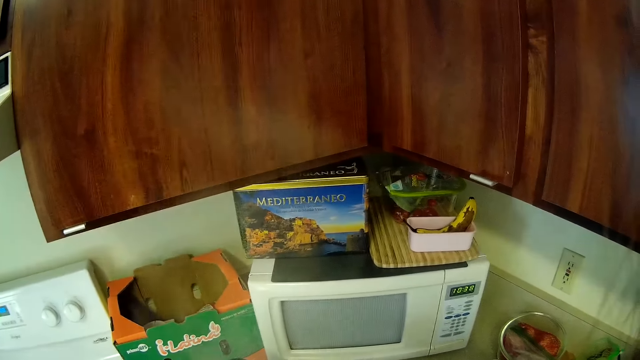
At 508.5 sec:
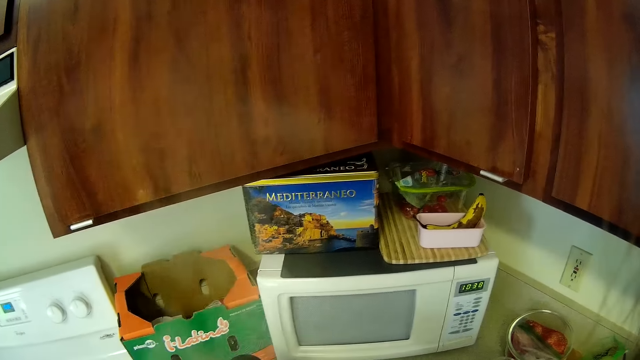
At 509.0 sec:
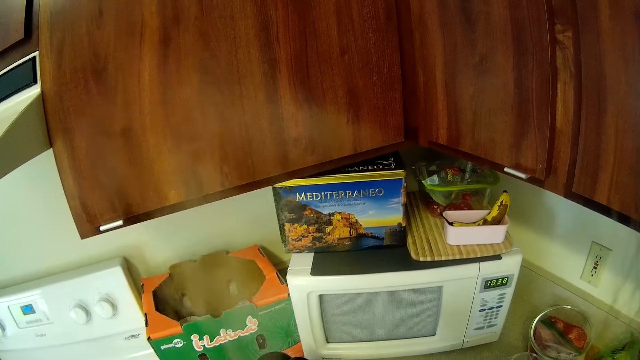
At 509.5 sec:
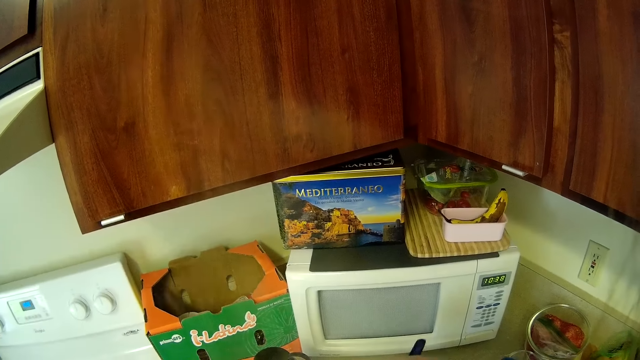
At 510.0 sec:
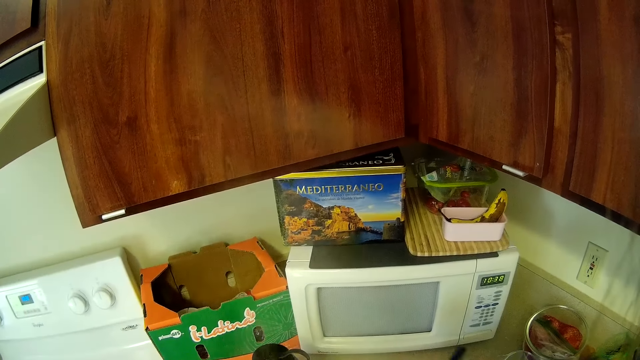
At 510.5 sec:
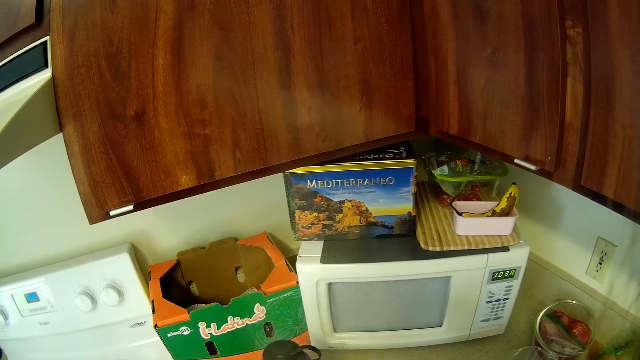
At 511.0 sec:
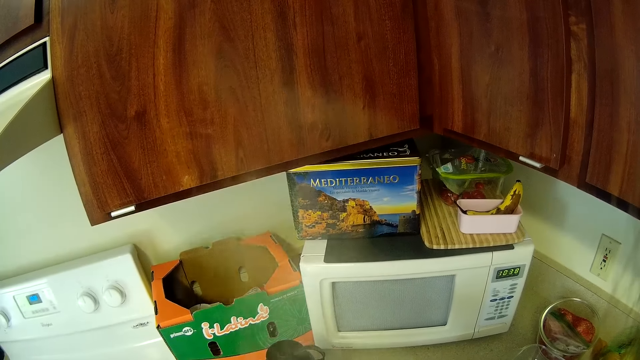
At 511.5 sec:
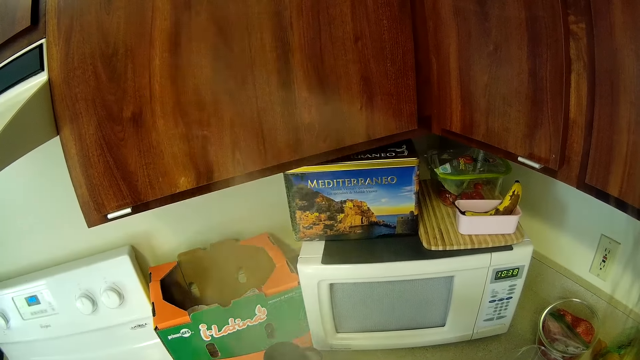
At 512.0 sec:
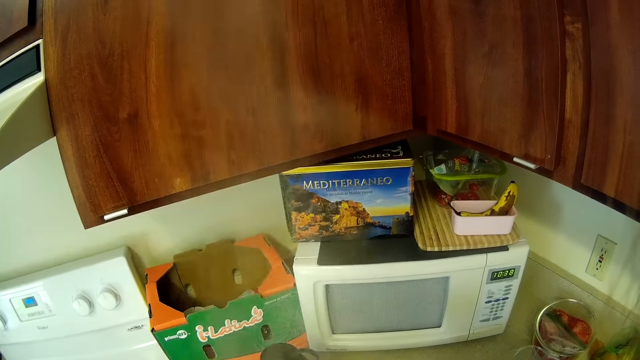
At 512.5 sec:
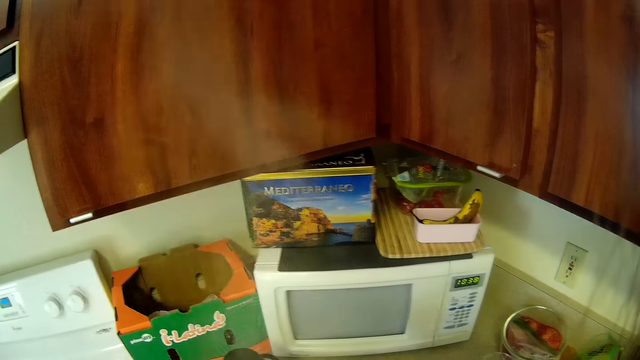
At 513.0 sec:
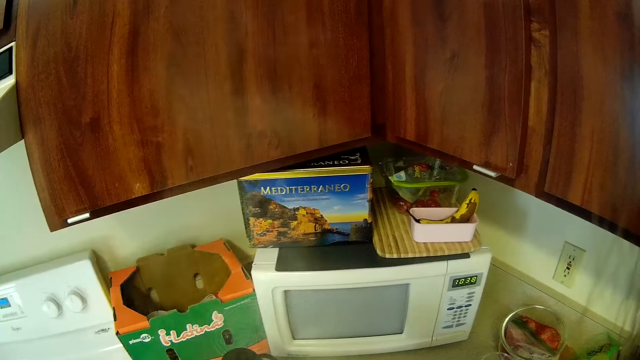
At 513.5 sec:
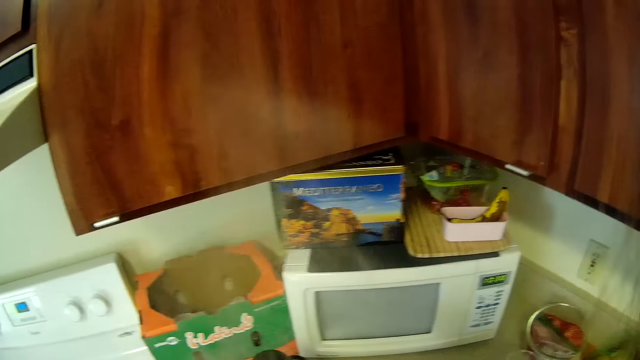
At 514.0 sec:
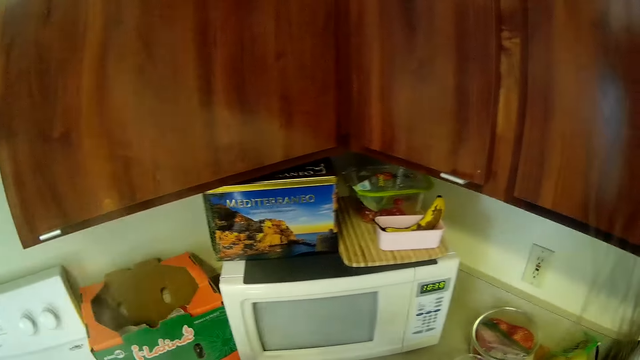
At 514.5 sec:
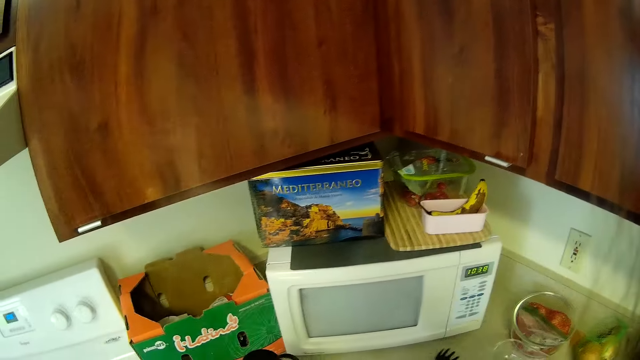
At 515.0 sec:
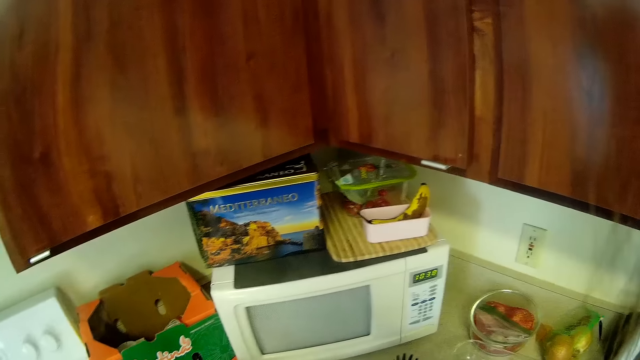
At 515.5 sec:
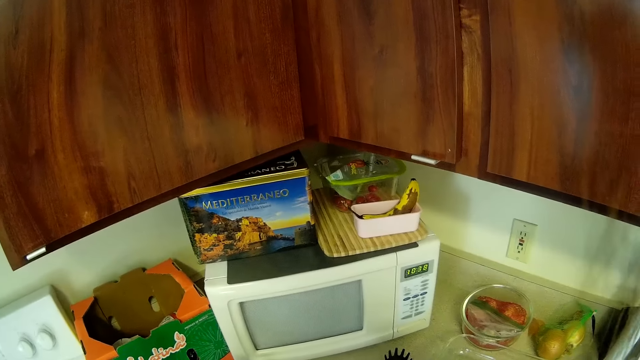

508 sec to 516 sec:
The camera wearer stirs the water in the pot. They drop the spoon.

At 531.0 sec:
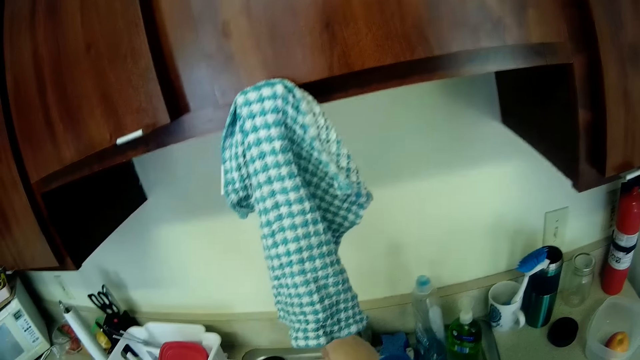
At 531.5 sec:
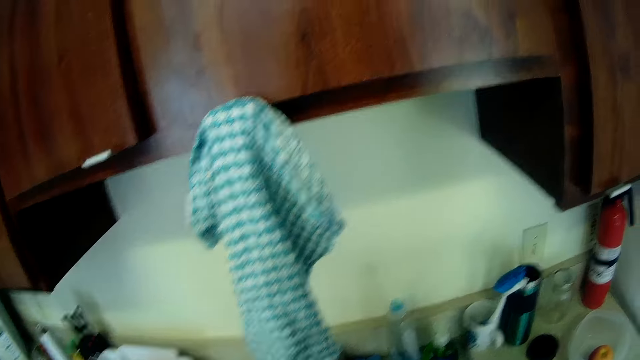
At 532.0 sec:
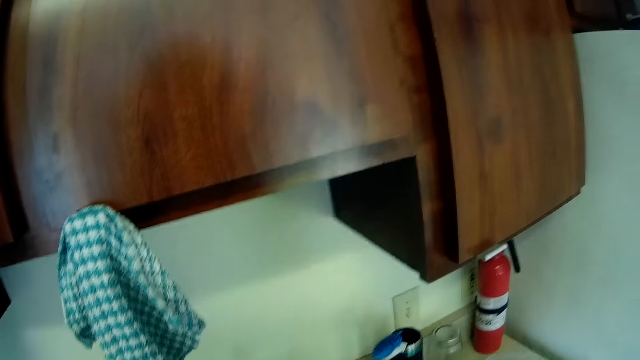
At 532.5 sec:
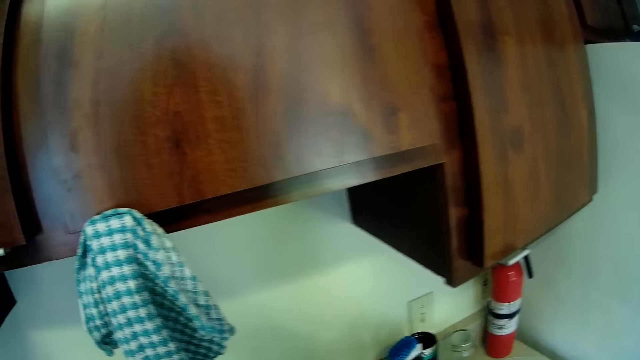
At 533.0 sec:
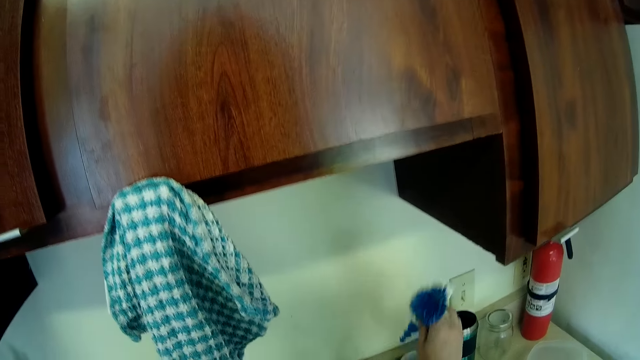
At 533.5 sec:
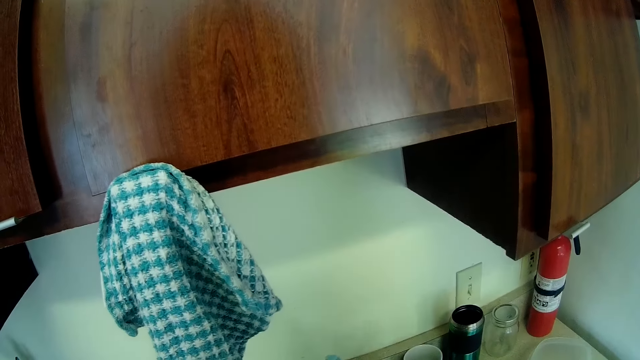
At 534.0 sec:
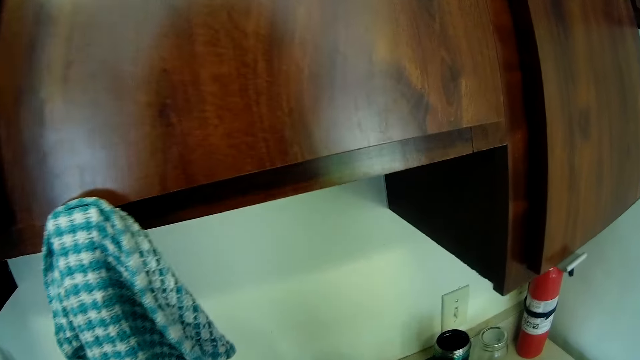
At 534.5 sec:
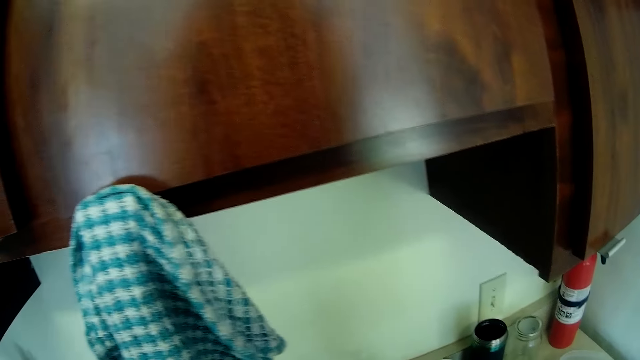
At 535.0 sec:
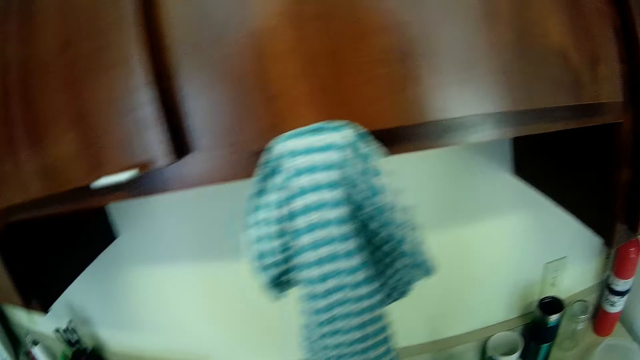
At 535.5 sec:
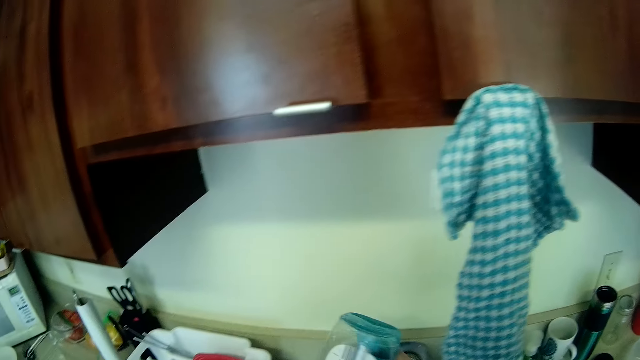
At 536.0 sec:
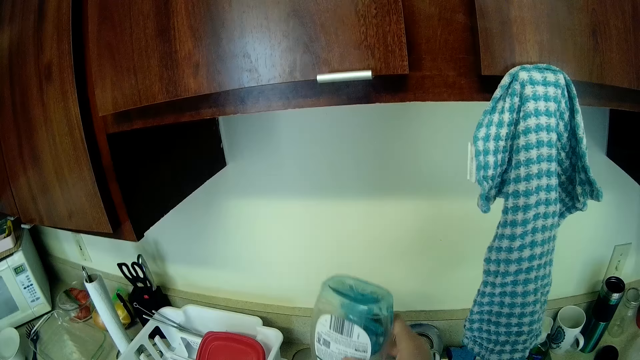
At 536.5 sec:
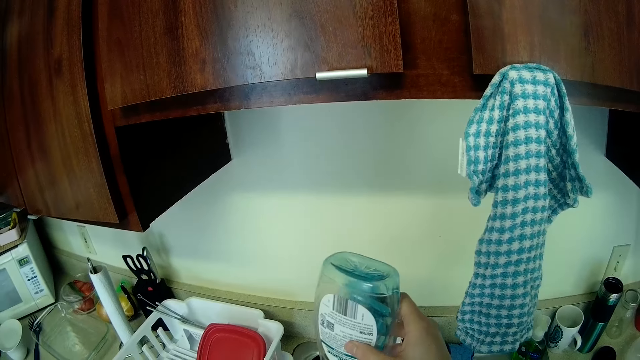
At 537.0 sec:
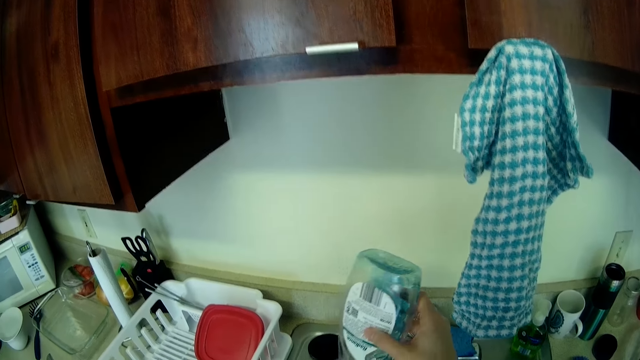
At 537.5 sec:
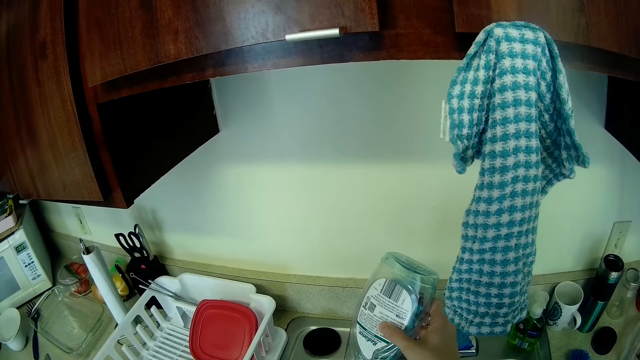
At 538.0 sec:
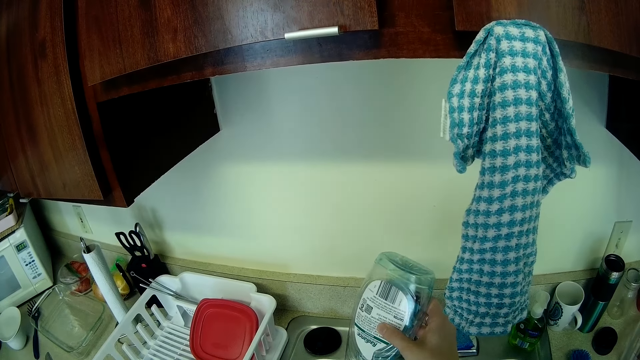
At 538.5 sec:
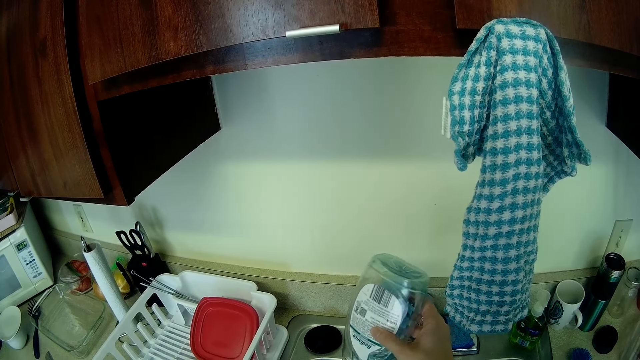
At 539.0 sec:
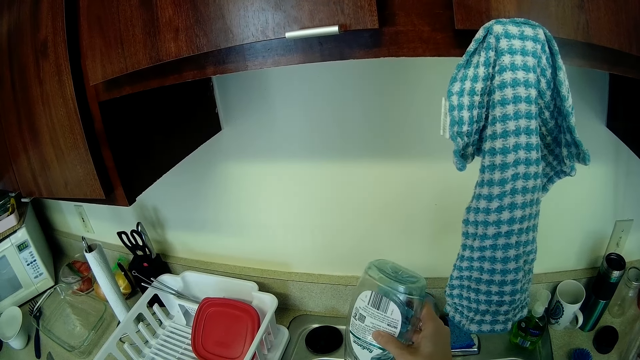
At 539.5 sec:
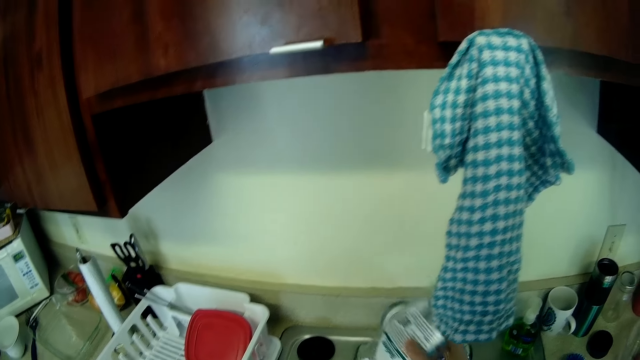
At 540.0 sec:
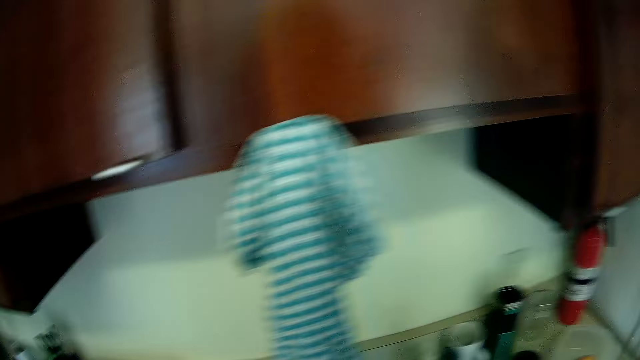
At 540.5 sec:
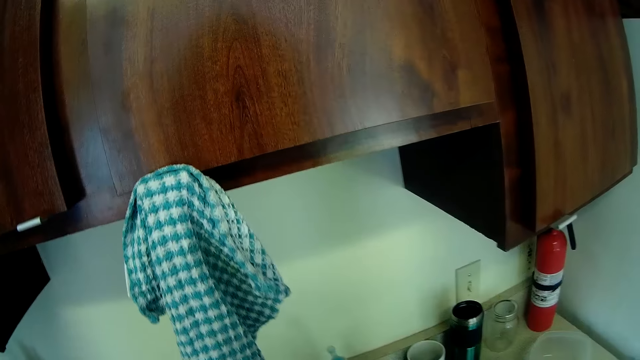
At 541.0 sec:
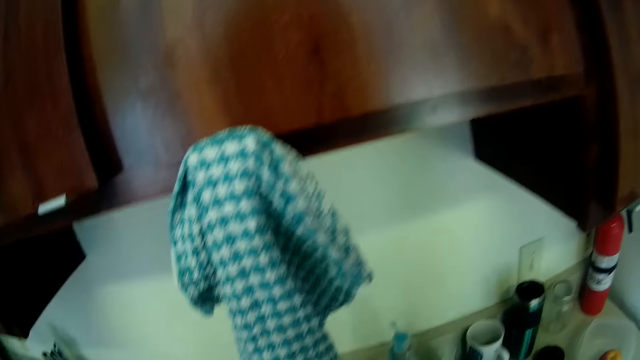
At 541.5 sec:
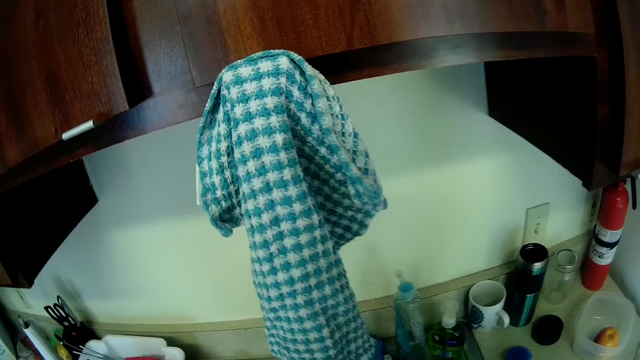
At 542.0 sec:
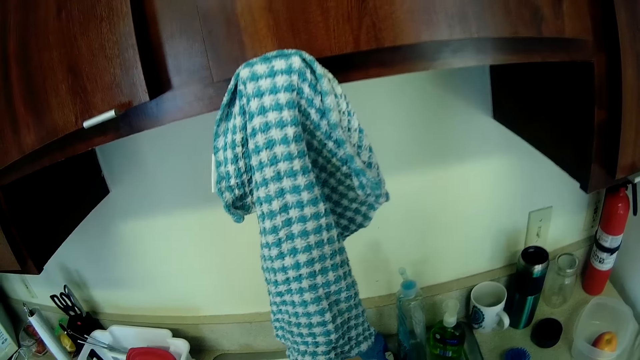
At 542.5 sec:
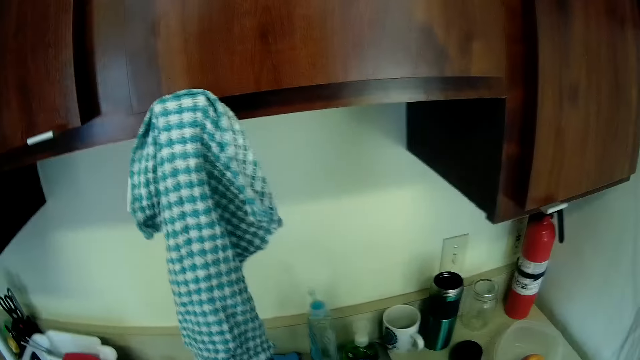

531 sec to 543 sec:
The camera wearer picks up a toothbrush. They walk around the kitchen. They pour liquid toothpaste from a bottle on the toothbrush. They place the liquid toothpaste on the countertop. They wash the plate.
